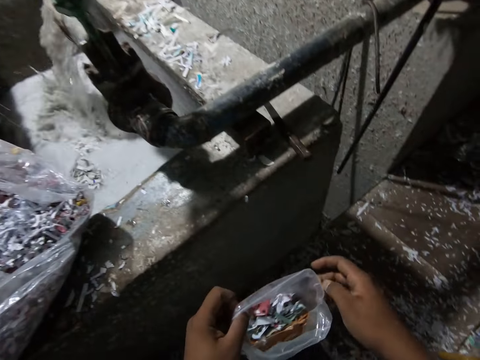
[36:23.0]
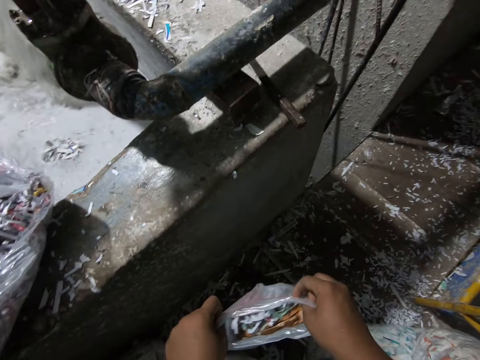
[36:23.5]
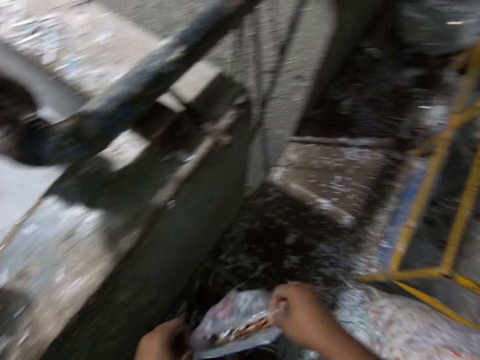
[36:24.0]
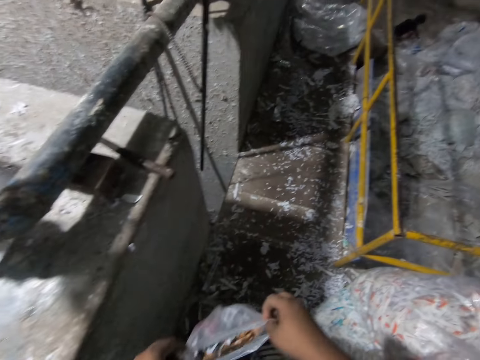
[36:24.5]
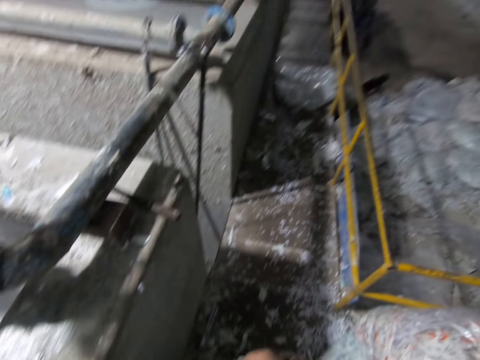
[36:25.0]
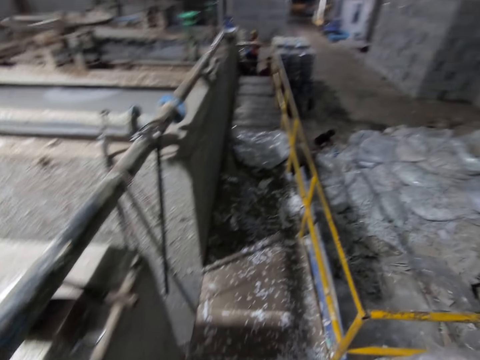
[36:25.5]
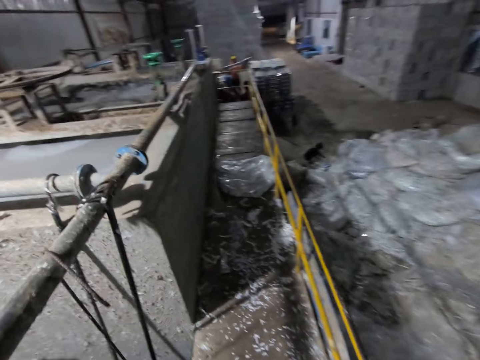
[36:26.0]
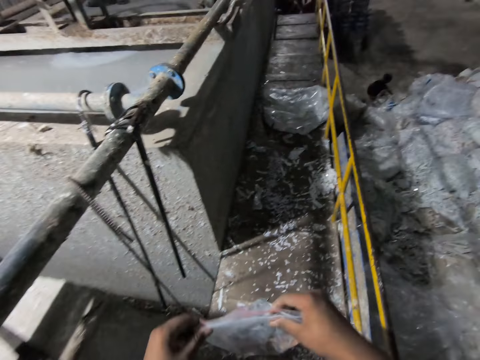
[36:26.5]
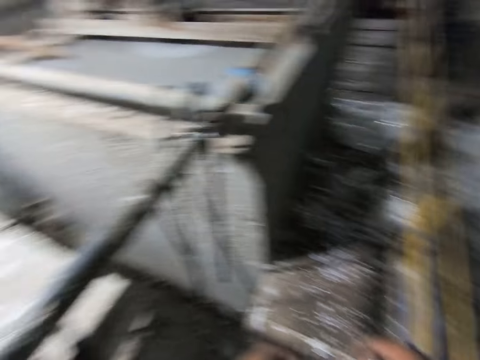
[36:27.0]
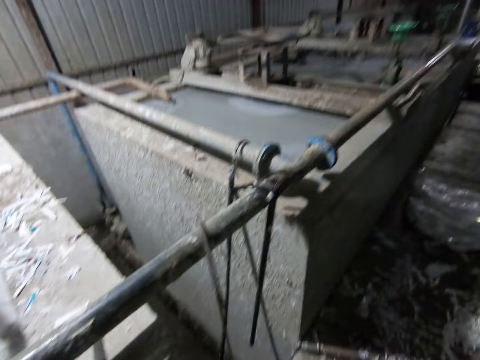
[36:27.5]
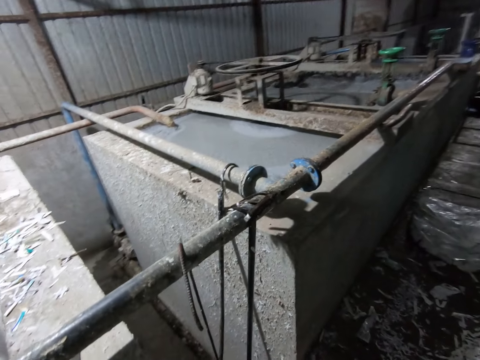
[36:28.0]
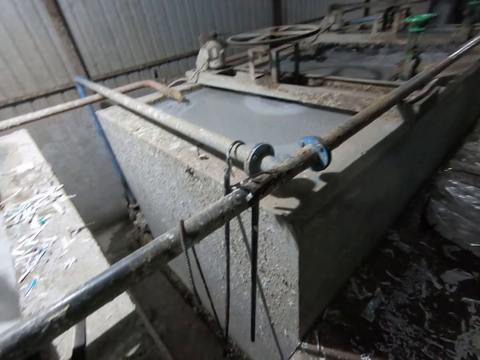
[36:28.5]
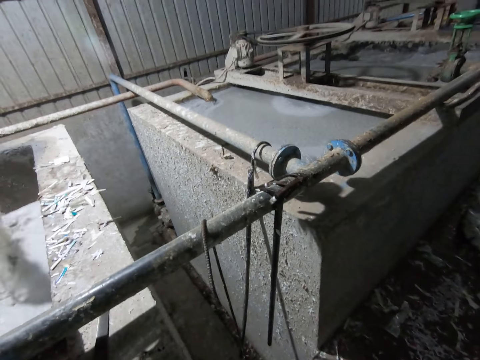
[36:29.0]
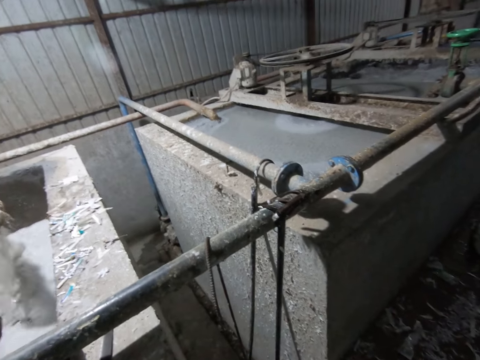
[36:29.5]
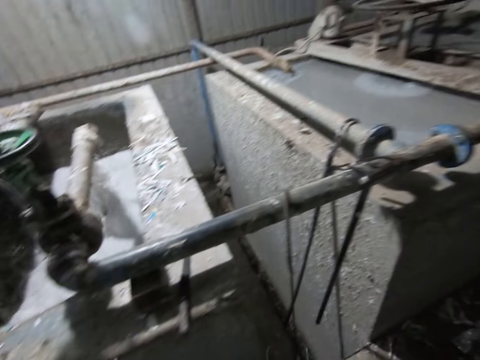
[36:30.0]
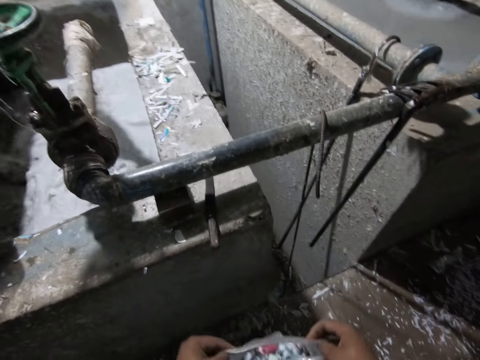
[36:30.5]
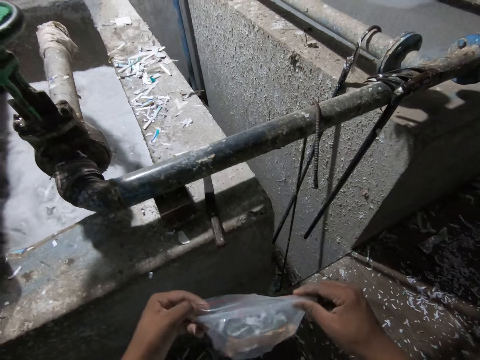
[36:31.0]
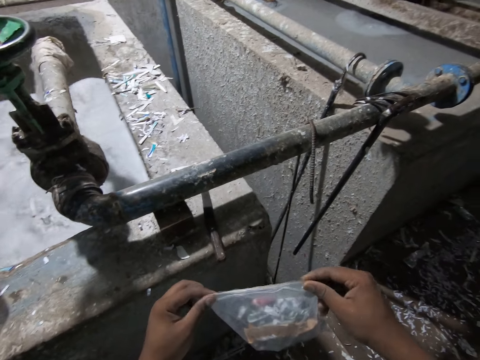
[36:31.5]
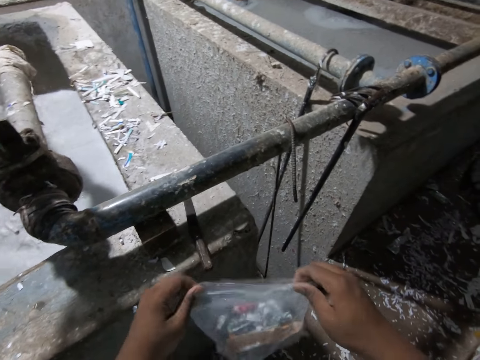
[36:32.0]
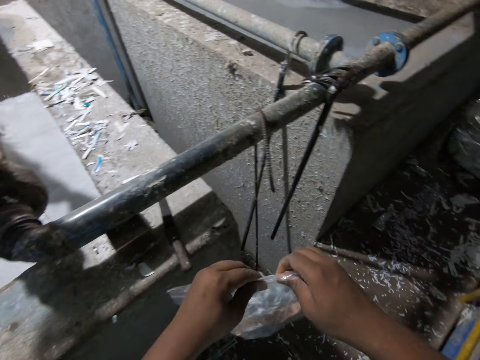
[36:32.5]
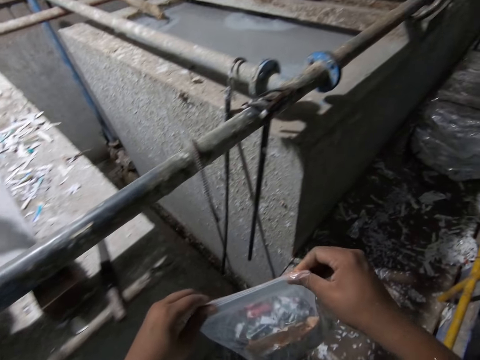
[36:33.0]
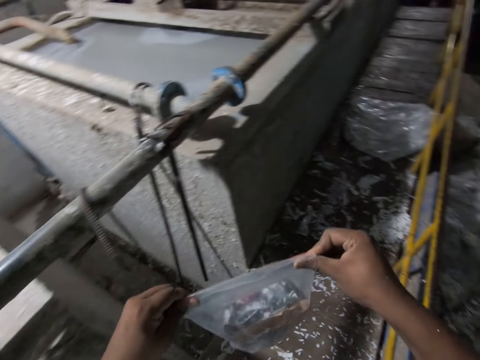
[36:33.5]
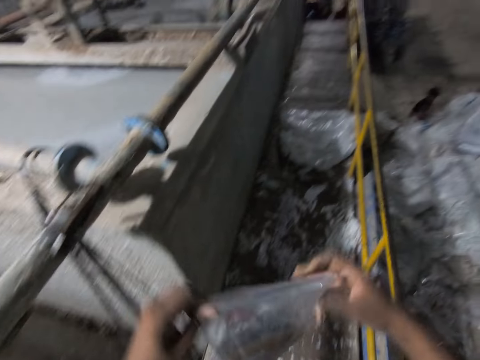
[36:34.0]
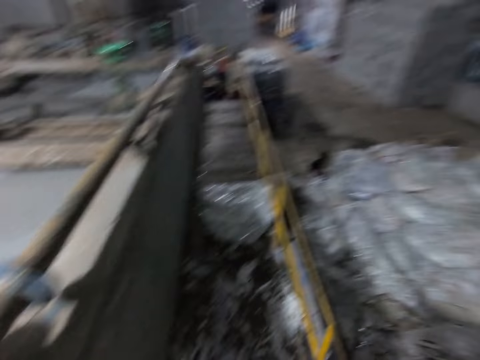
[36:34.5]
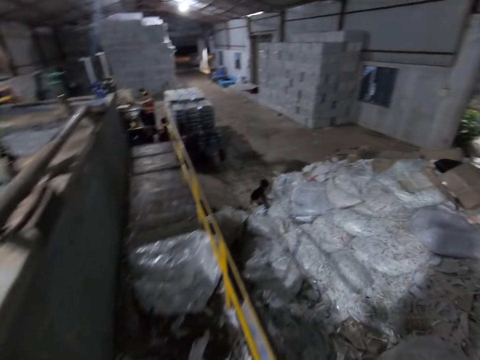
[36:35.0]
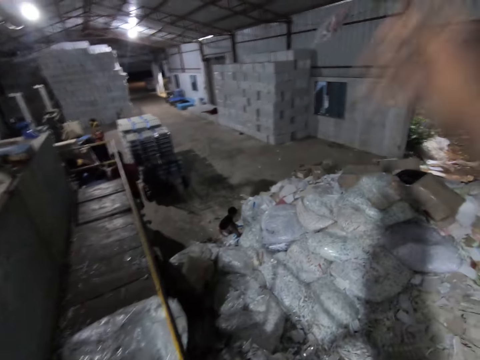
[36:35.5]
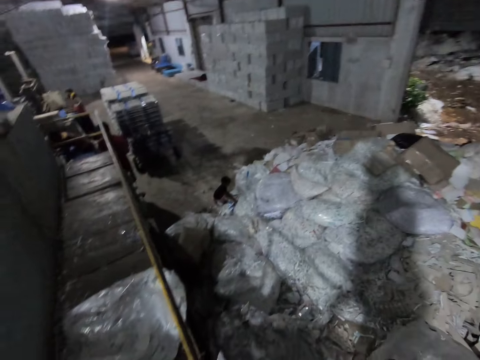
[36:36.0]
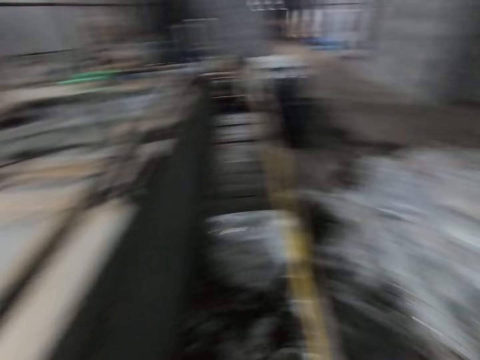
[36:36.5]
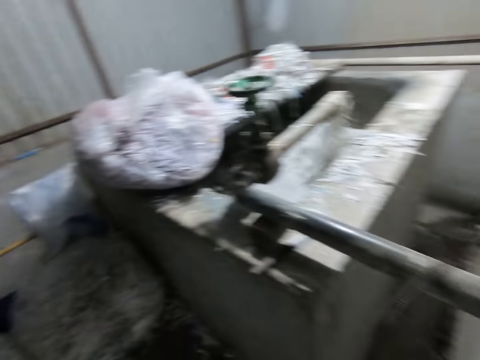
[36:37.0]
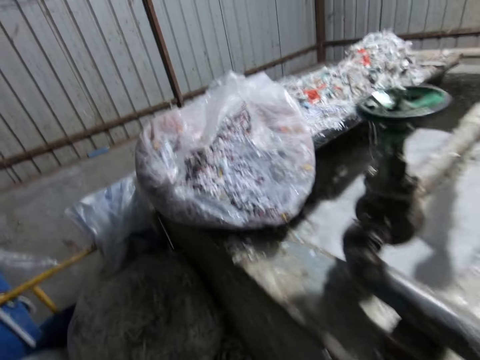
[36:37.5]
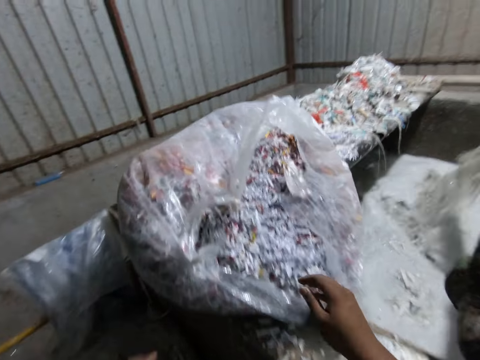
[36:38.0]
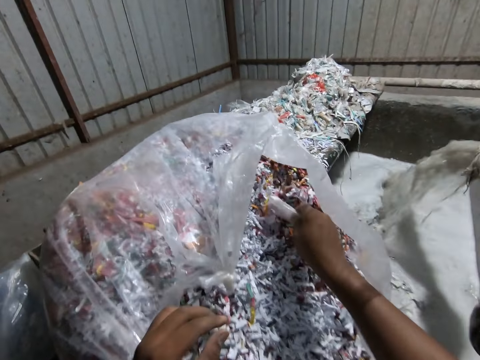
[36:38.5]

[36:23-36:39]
The camera wearer walks on the corridor. He seals the paper. A boy arranges a pack of paper waste on the ground with both hands. A man stands near a plant in the factory. The man picks up a tray in the factory with his hands. The camera wearer throws the pack of paper waste on the floor with his right hand. The man puts the tray in his hands in the plant in the factory. The camera wearer walks on the corridor towards the bag of paper waste on the slab in the factory.

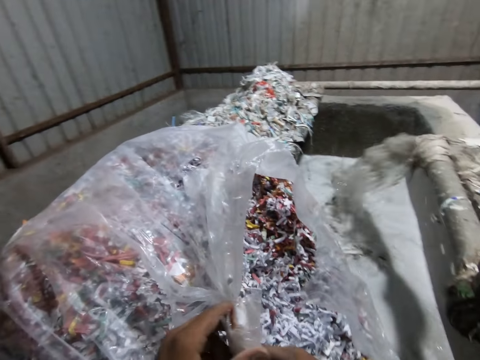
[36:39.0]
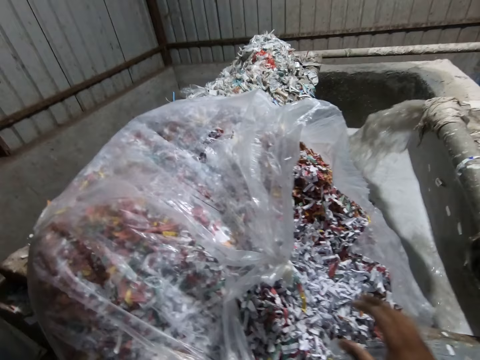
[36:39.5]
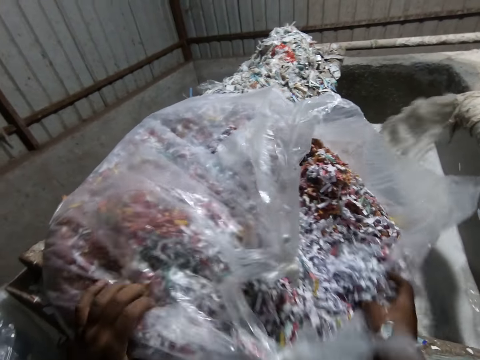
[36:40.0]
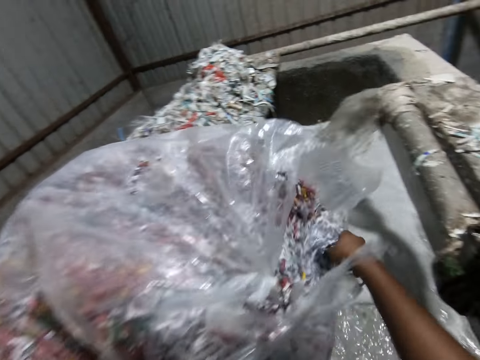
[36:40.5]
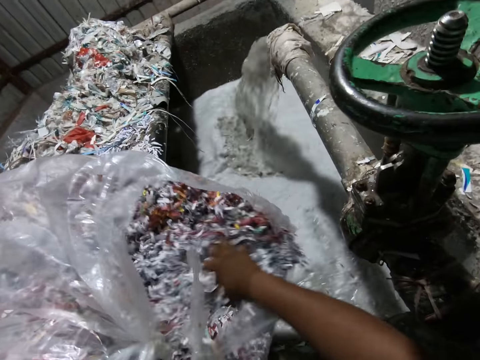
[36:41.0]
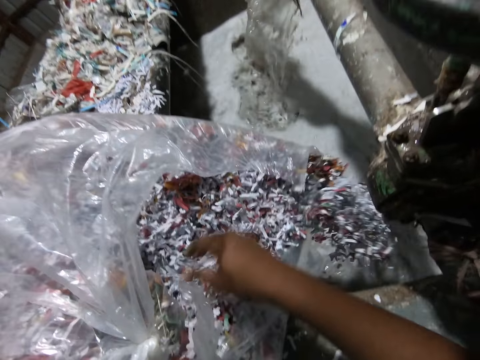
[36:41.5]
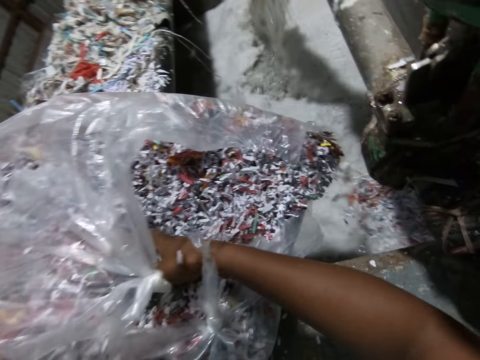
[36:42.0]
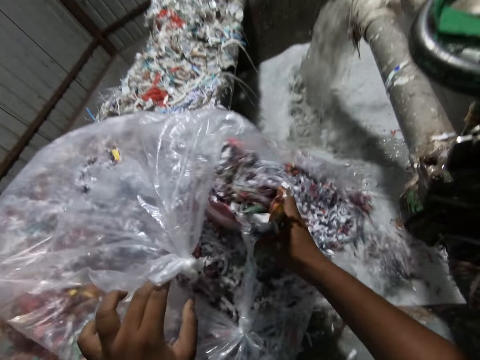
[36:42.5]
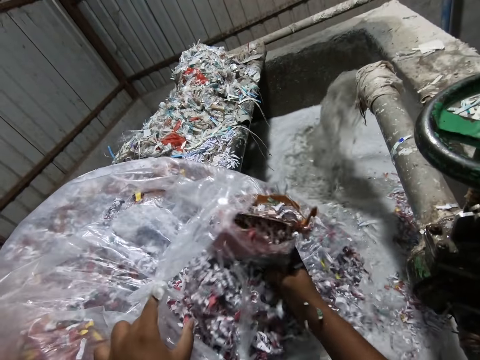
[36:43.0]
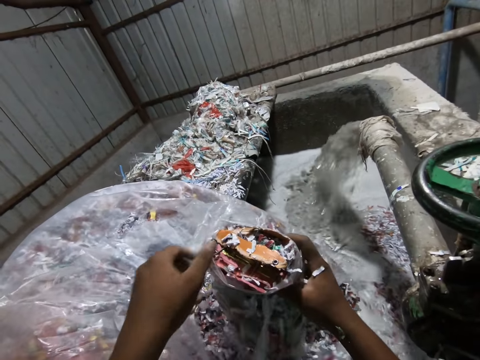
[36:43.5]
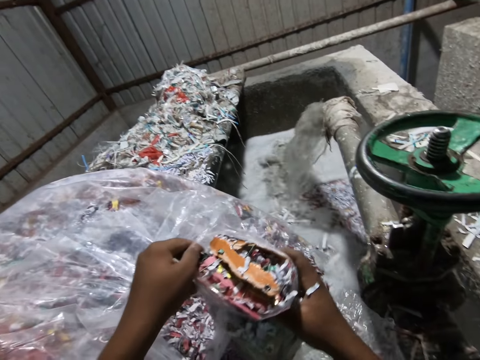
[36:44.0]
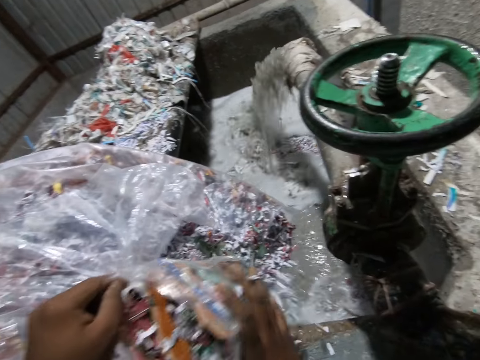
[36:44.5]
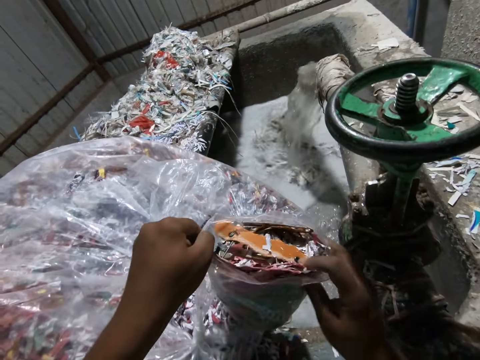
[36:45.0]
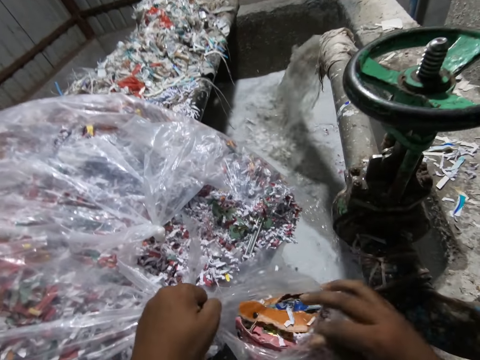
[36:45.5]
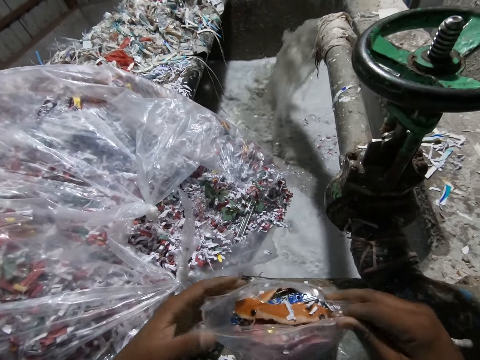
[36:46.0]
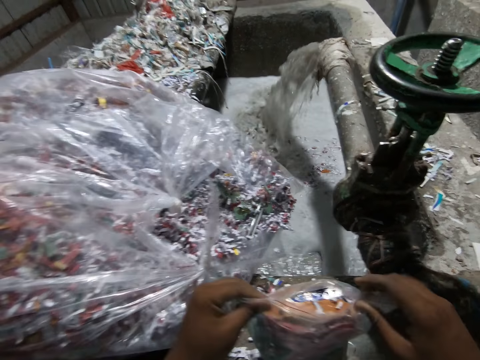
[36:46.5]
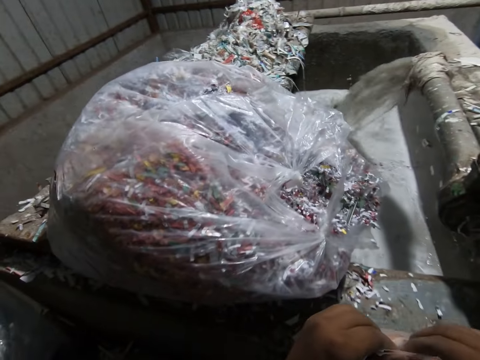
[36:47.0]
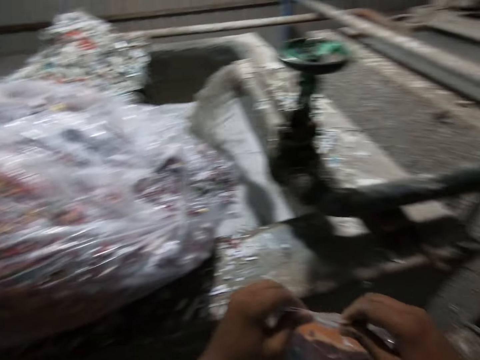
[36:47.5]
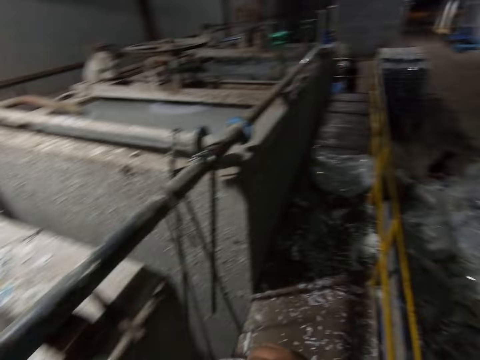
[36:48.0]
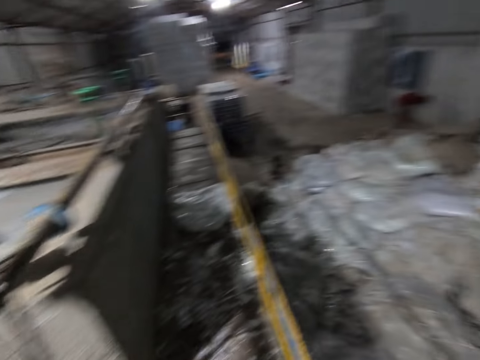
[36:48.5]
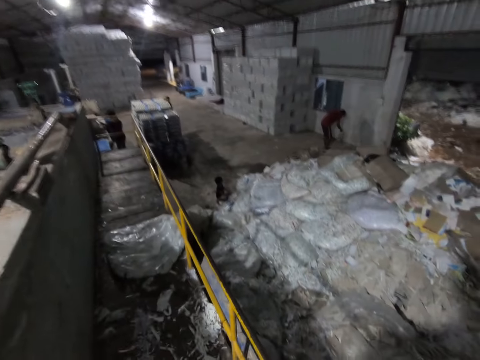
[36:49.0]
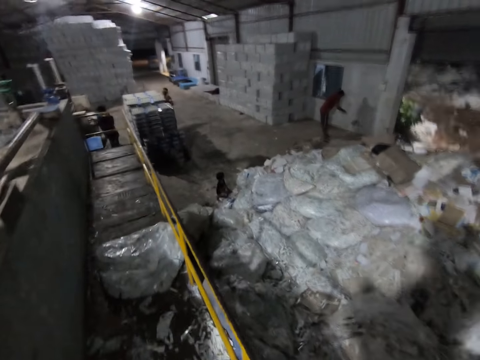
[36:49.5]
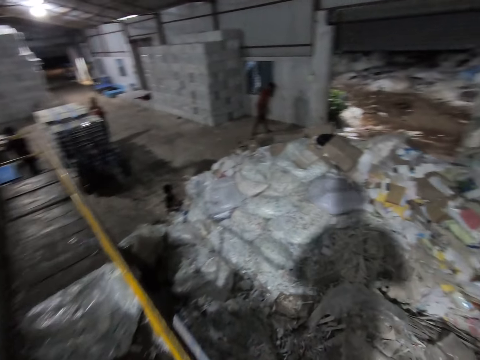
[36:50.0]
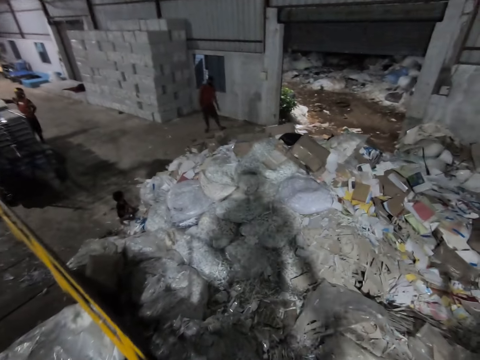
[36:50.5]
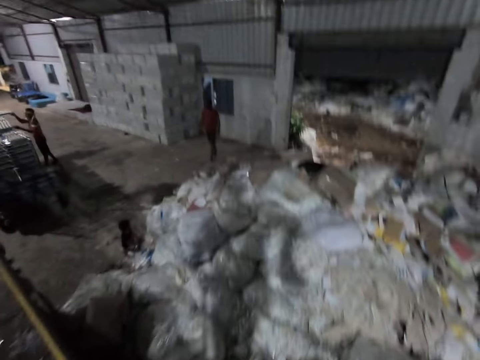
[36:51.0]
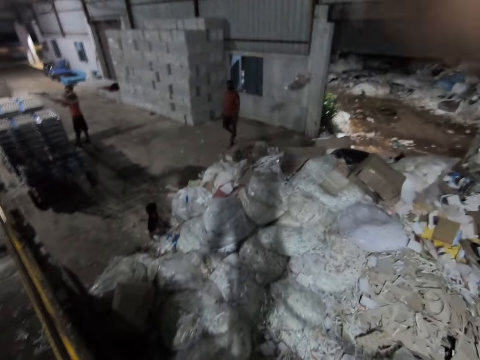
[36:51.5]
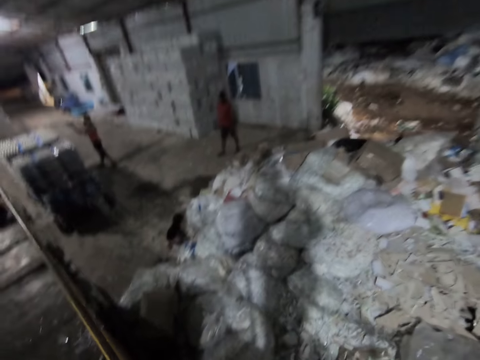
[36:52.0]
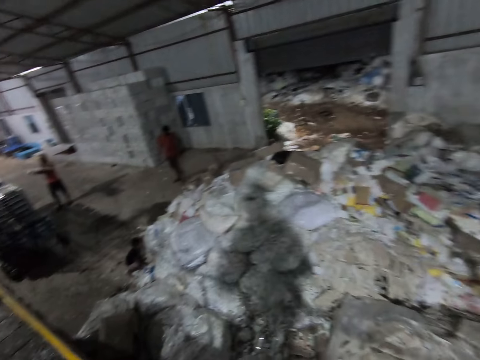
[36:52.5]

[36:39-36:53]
The camera wearer picks a pack of paper waste in the bag of paper waste with his right hand. He passes the pack of paper waste in his right hand to his left hand. He drops the pack of paper waste in his left hand on the ground. He adjusts the bag of paper waste on the slab with both hands. He slides paper wastes in the bag of paper waste on the slab into the concrete trench in the factory with his right hand. He removes a pack of paper waste in the bag of paper waste with his right hand. He holds the pack of paper waste with both hands. He straightens the pack of paper waste with both hands. A man stands near the plant in the factory. Another man arranges packs of paper waste on the ground with his hands. Another man drops a pack of paper waste in his right hand on the ground. The camera wearer throws the pack of paper waste in his right hand on the ground. Another man carries a tray of egg crate on a shelf with both hands.
